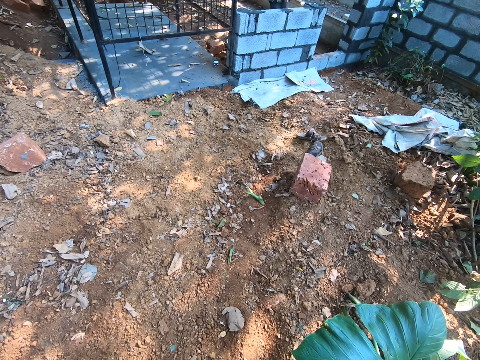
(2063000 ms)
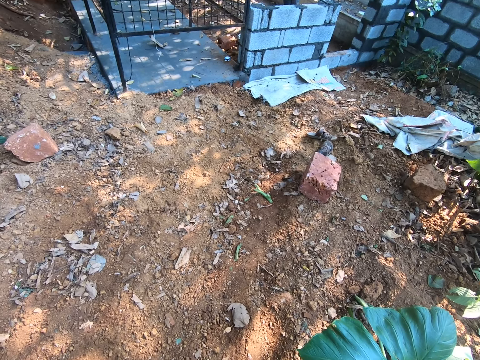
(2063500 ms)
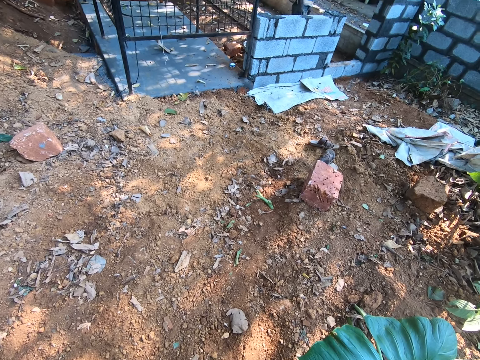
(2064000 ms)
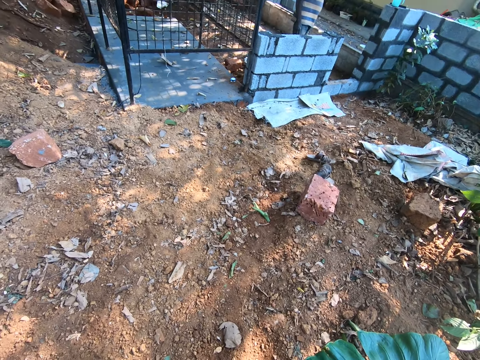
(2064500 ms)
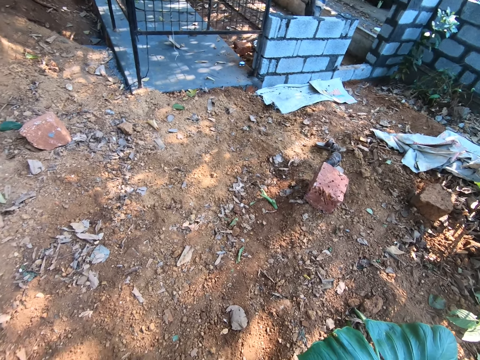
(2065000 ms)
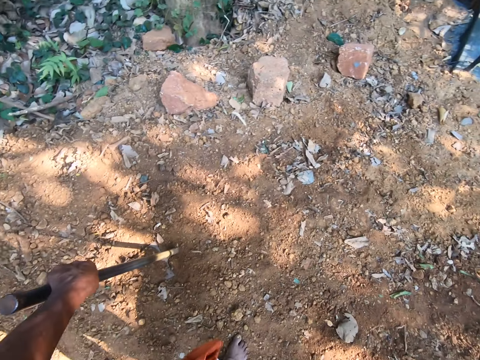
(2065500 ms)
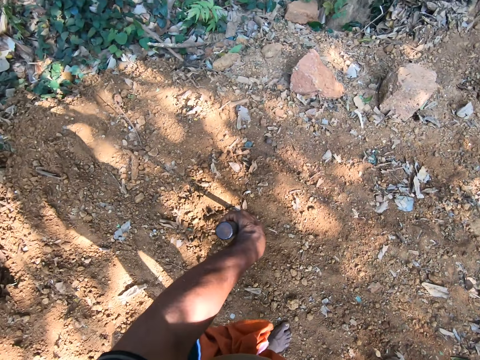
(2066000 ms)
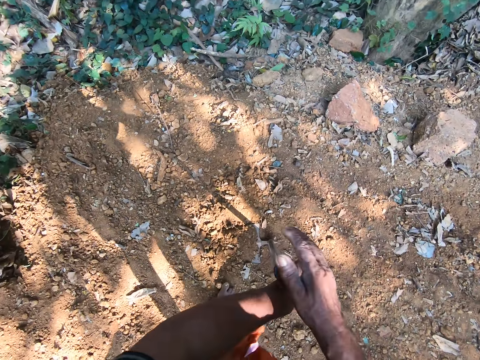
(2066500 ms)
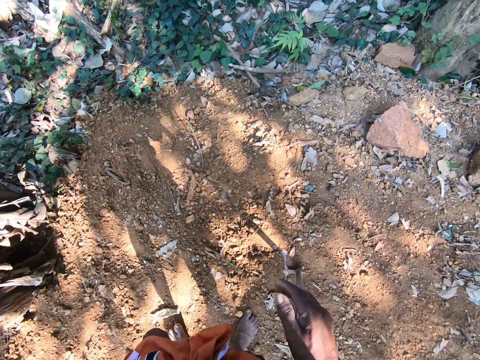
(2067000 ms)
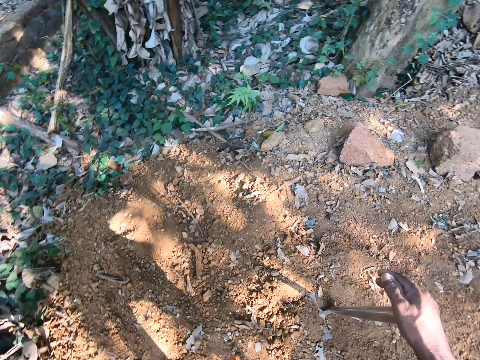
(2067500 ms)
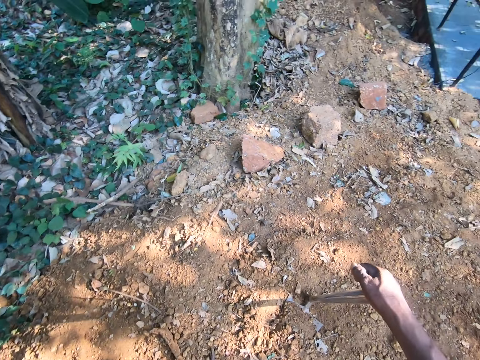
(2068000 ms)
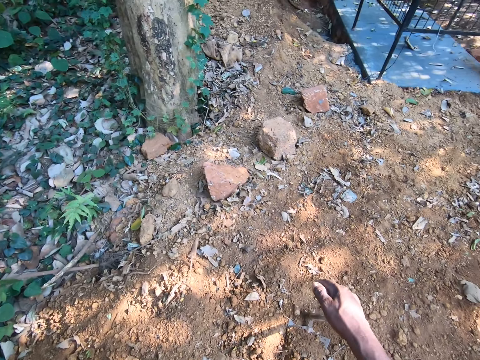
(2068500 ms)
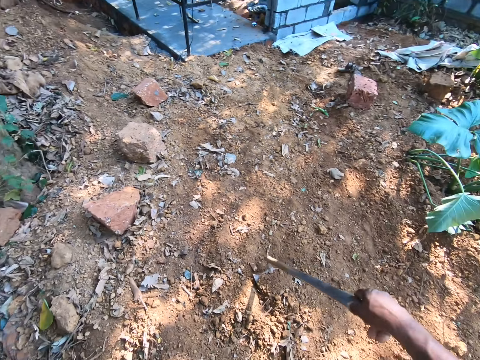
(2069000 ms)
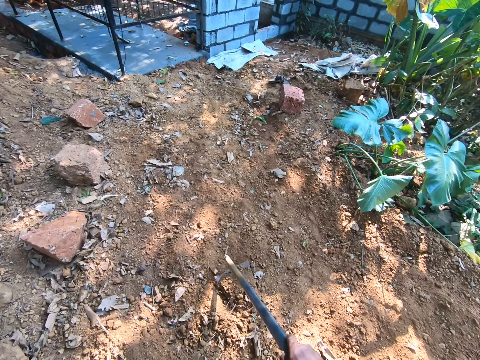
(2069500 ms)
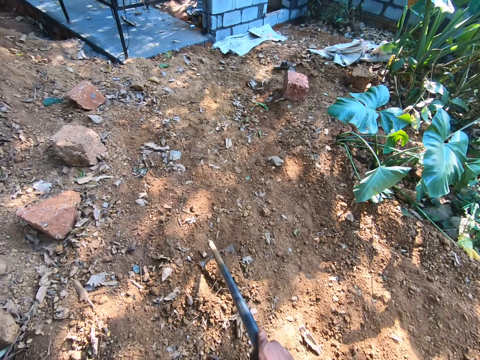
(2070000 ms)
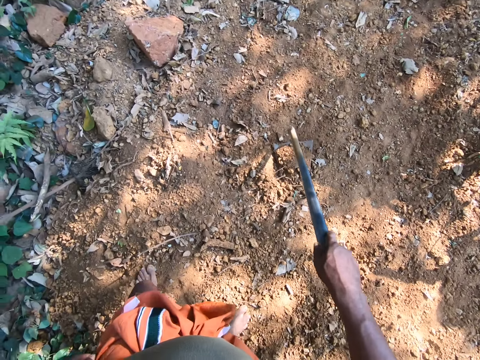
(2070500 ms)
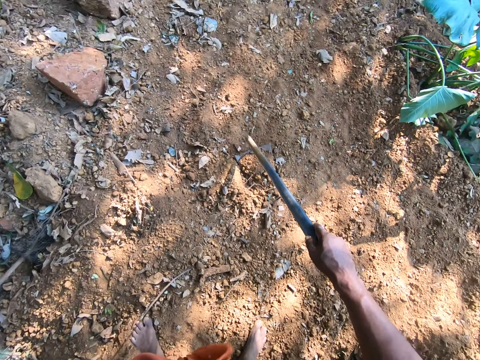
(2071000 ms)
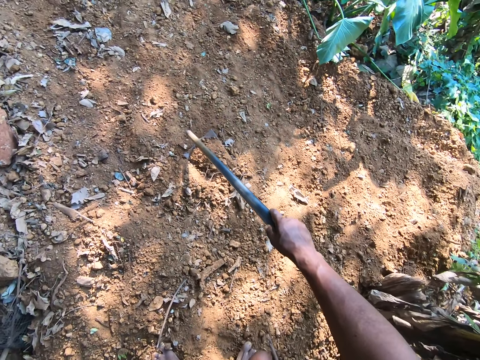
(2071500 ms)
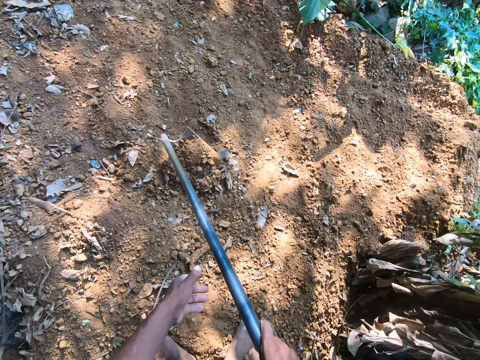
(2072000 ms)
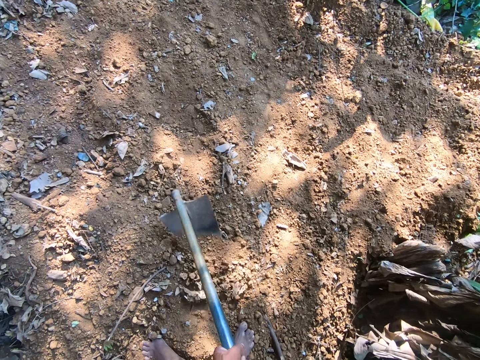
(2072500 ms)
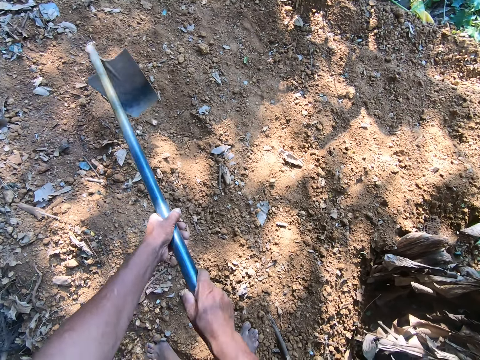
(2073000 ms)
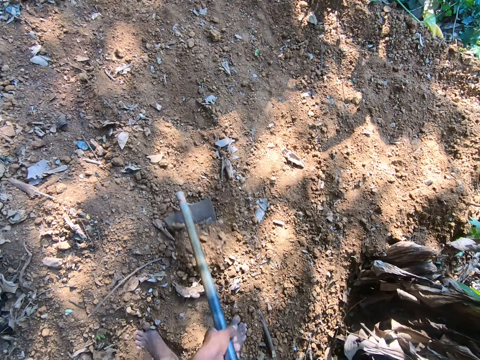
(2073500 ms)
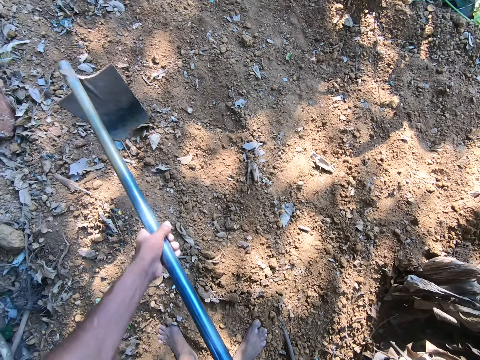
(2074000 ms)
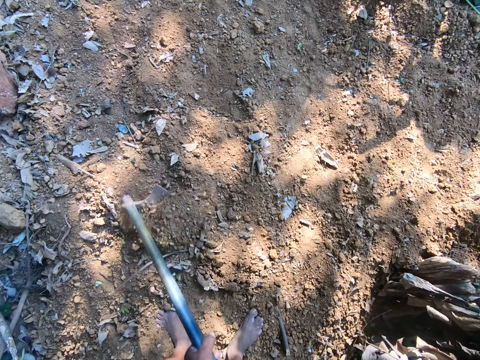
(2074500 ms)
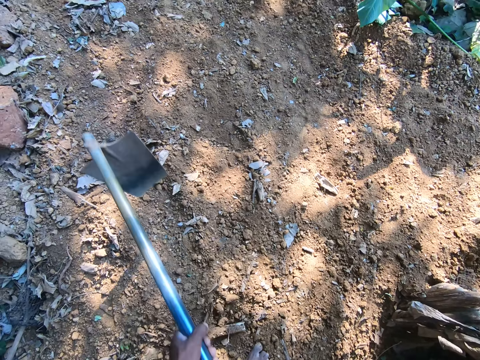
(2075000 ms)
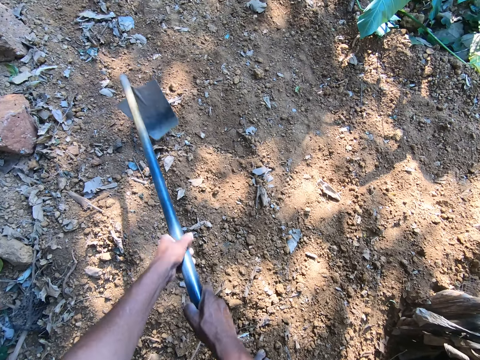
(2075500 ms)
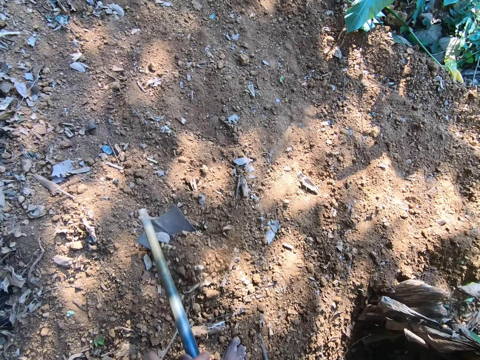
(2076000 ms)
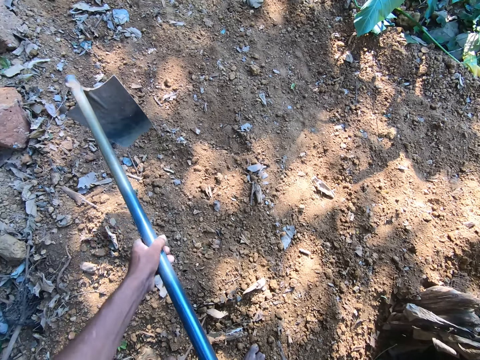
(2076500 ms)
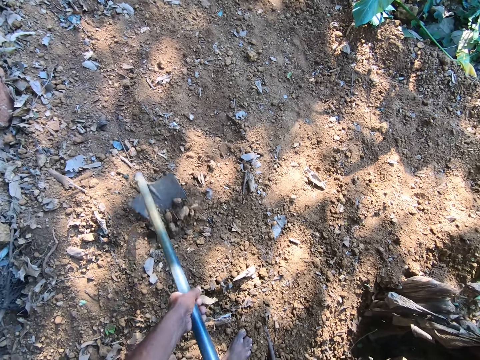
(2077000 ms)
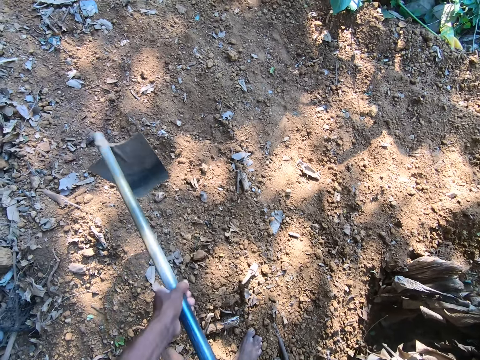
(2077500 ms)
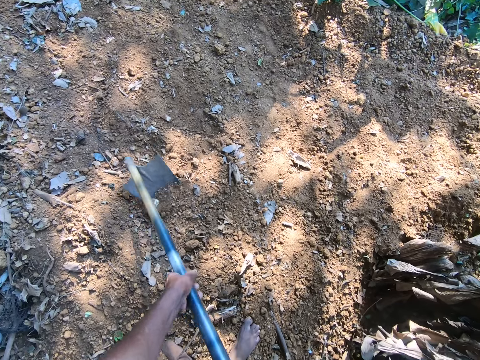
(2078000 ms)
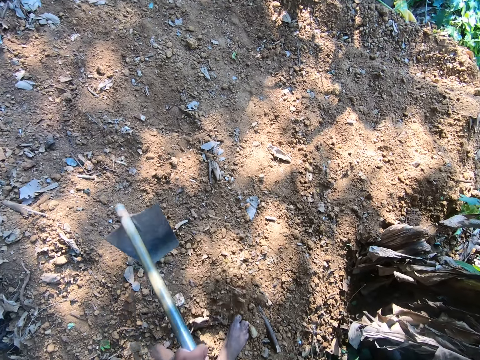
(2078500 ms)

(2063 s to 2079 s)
The camera wearer looks around. He holds the hoe on the ground with his right hand. He passes the hoe to his right hand with his left hand. He stretches his hand. He walks. He digs the ground with the hoe with his right hand. He digs the ground with the hoe in both hands. He collects soil with the hoe. He converses with a man.

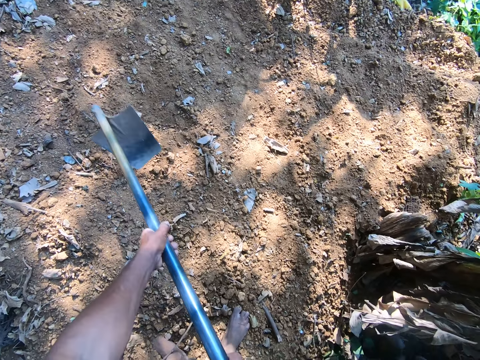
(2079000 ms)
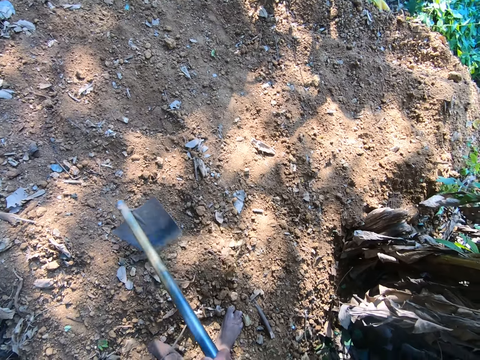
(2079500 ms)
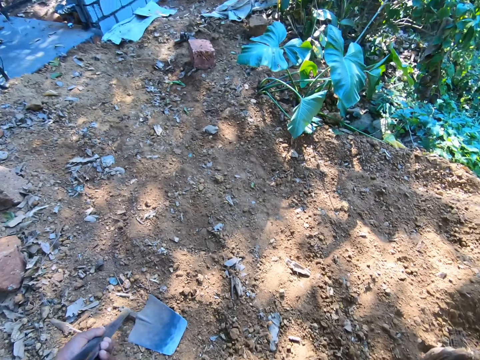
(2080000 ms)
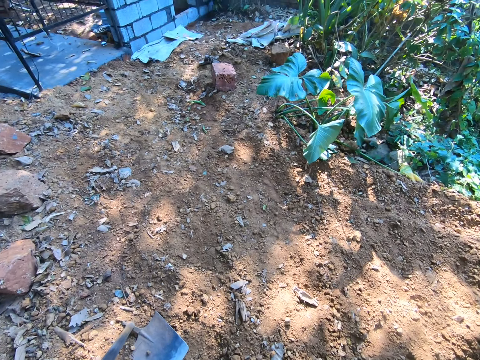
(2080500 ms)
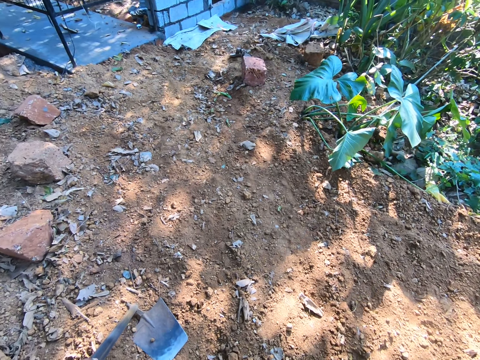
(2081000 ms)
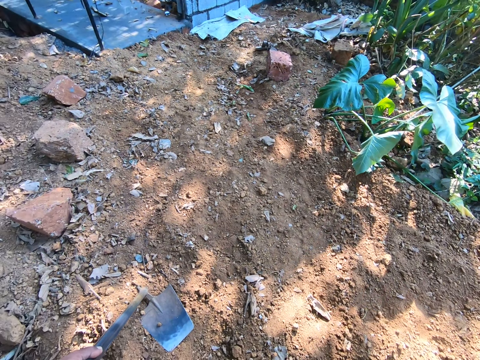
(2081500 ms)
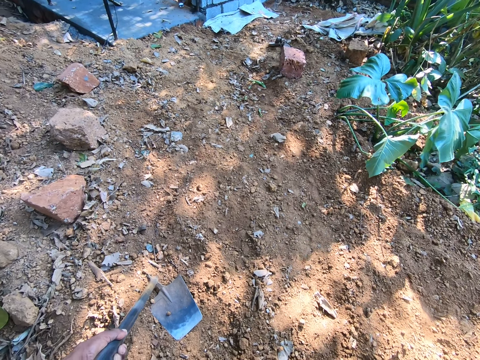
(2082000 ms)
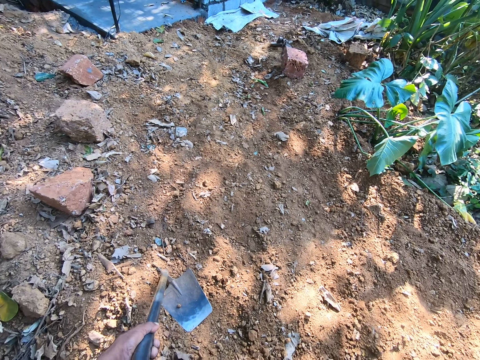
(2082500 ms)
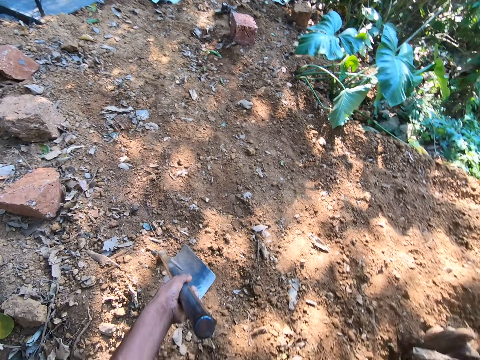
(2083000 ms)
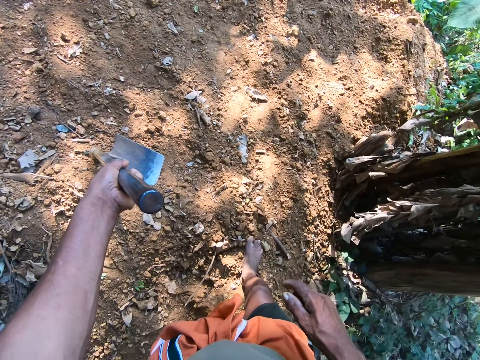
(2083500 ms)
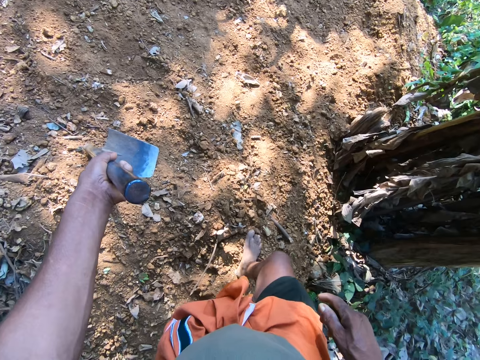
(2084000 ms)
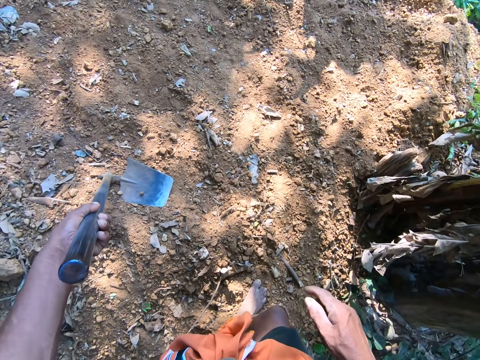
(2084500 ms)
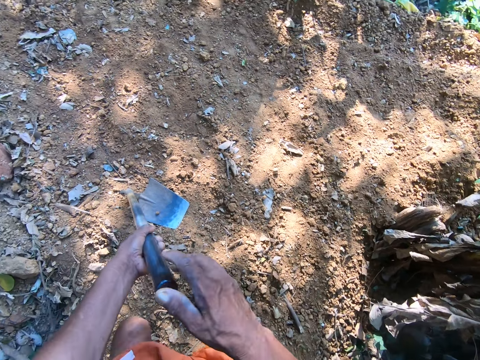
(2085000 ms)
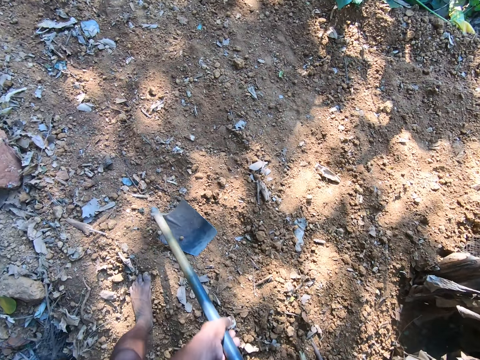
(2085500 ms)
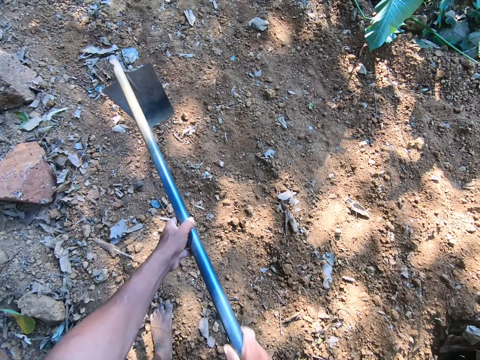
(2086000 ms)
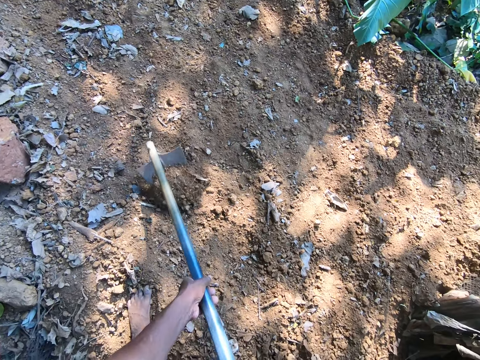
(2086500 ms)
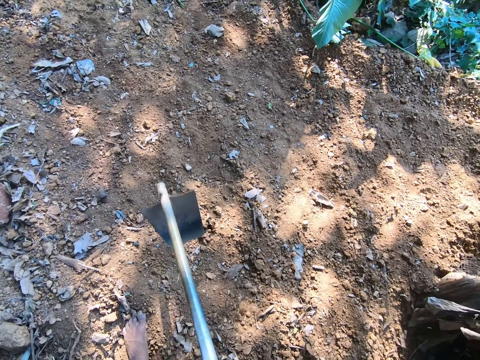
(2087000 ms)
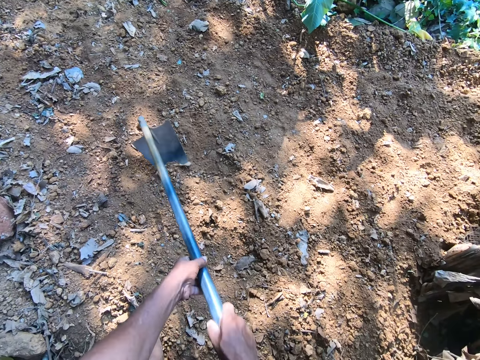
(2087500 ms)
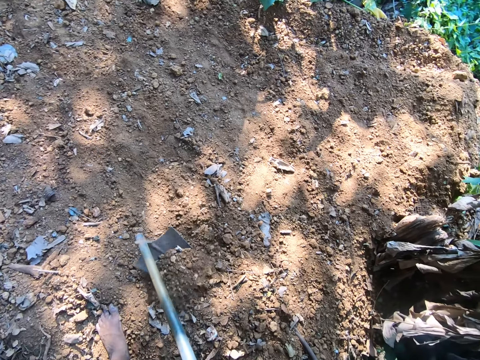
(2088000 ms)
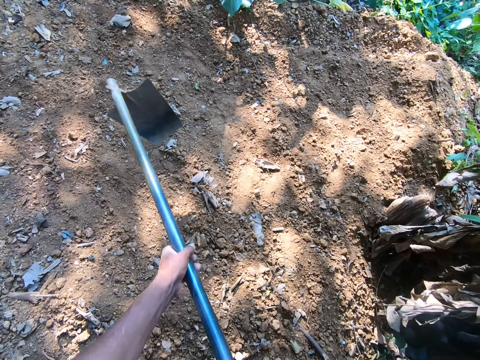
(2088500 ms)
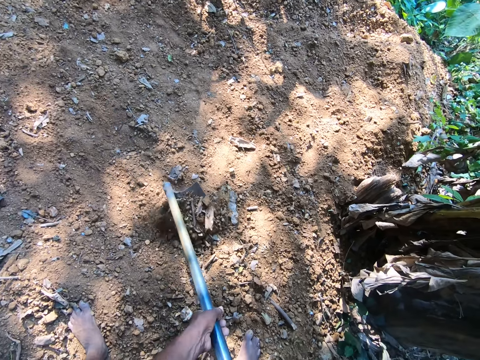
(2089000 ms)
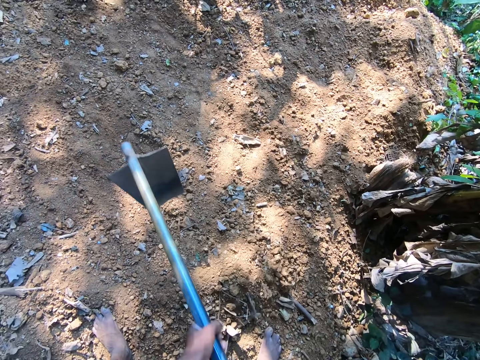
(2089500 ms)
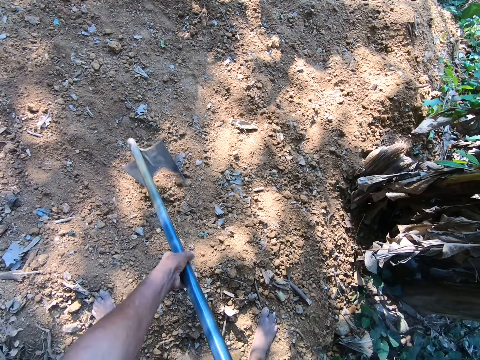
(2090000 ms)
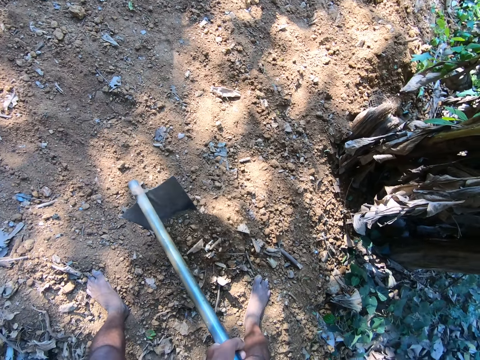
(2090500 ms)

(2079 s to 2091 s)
The camera wearer holds the hoe on the ground with his left hand. He talks. He adjusts the leg. He holds the hoe on the ground in both hands. He digs the ground with the hoe in both hands.
